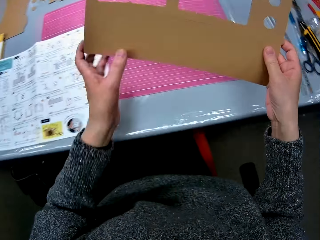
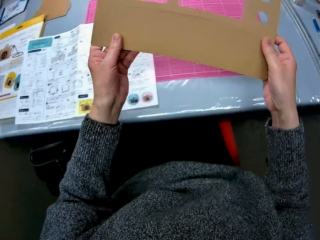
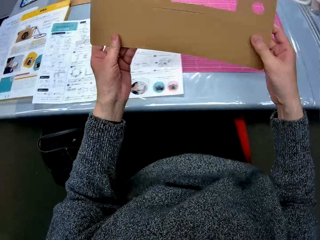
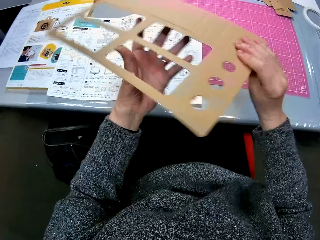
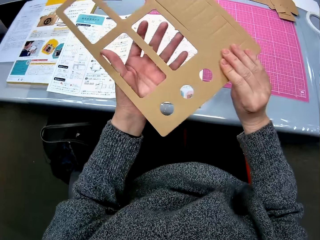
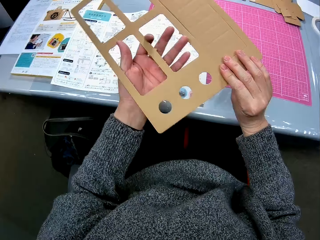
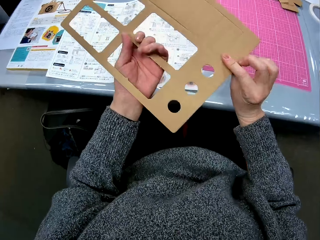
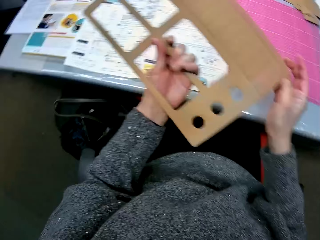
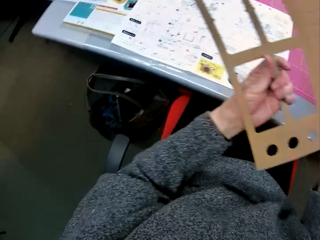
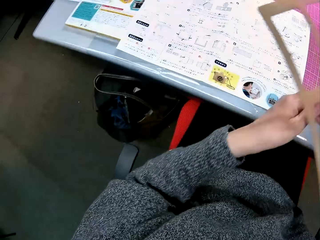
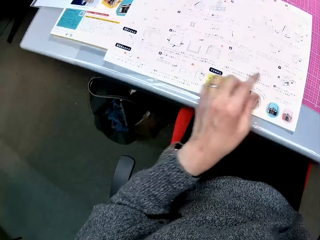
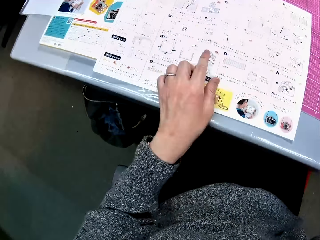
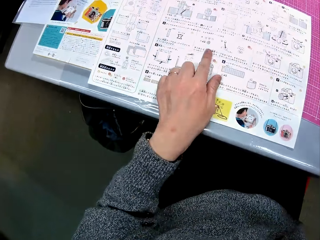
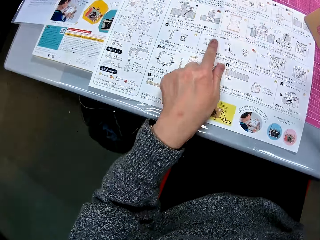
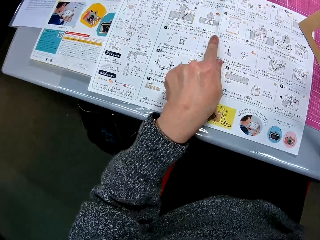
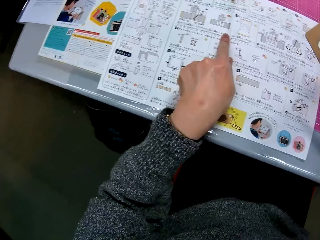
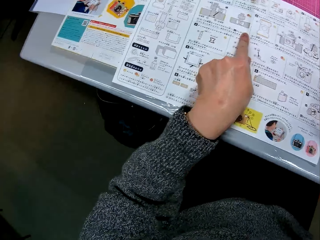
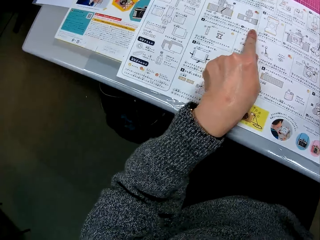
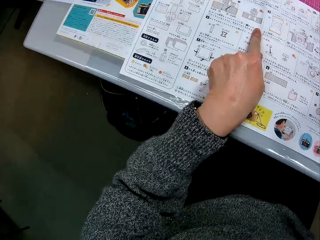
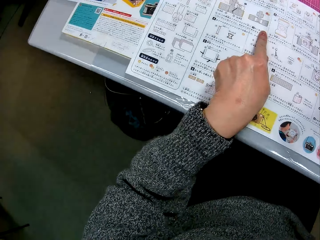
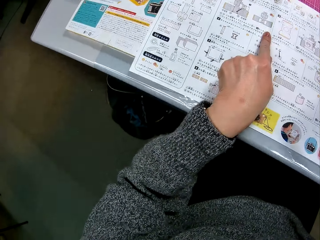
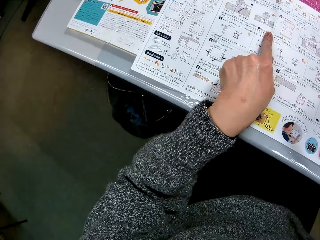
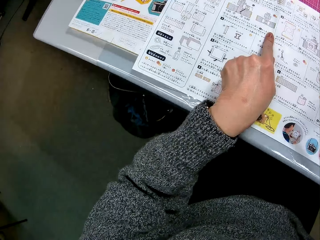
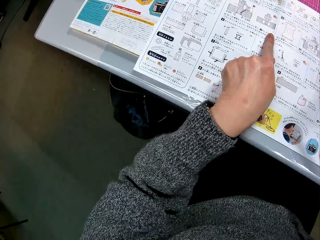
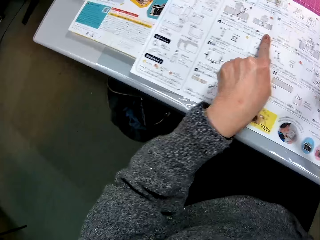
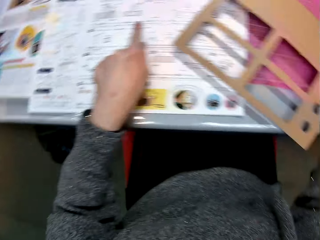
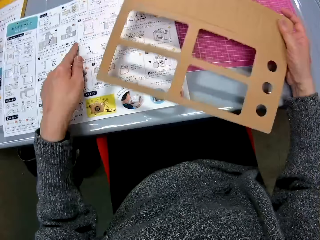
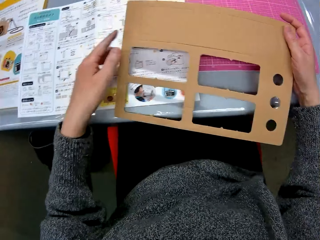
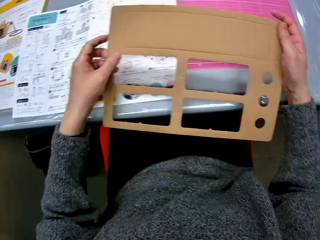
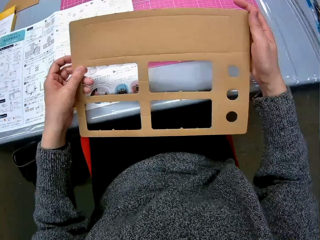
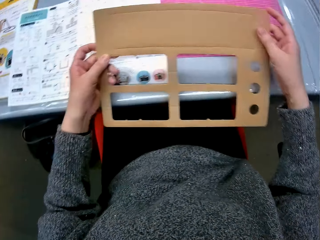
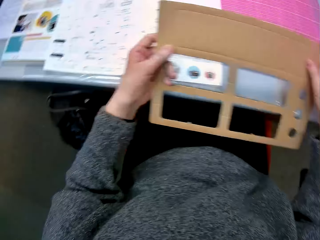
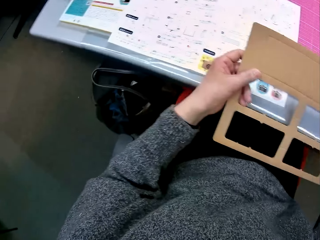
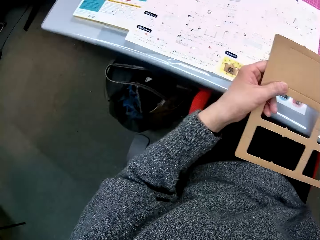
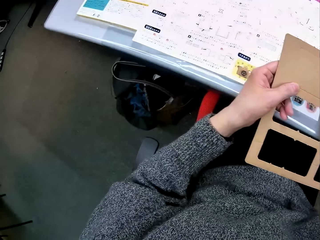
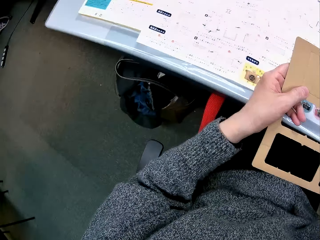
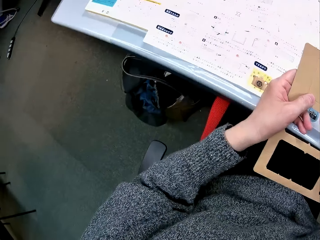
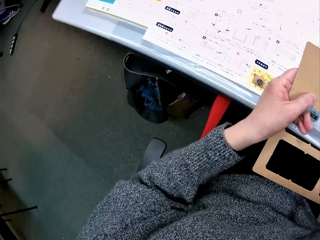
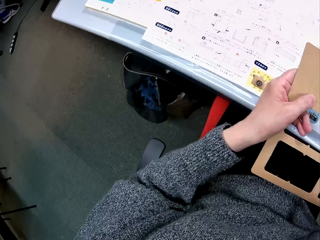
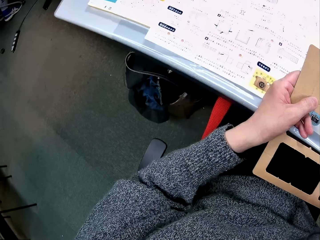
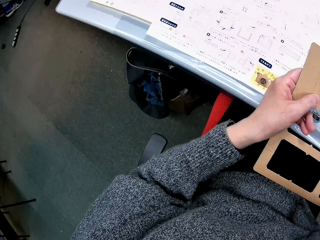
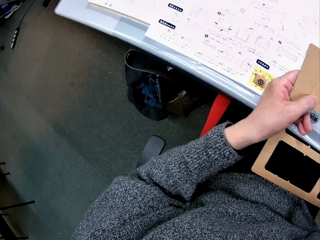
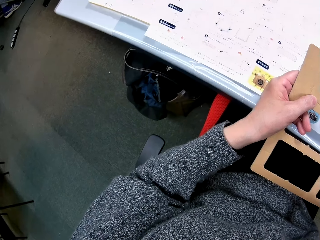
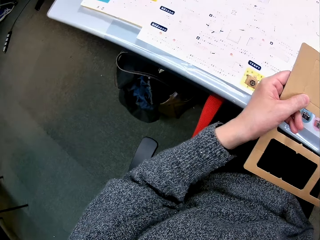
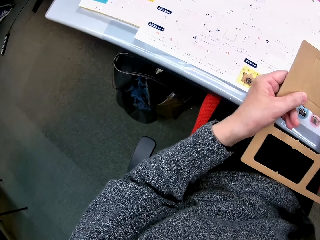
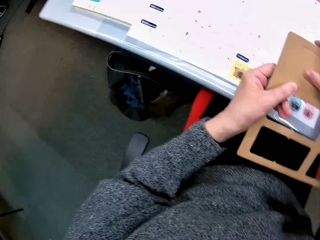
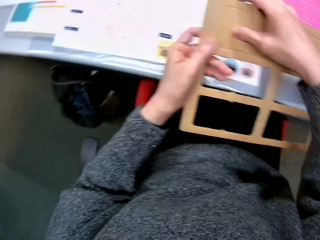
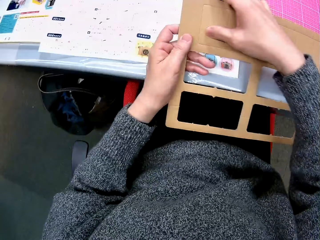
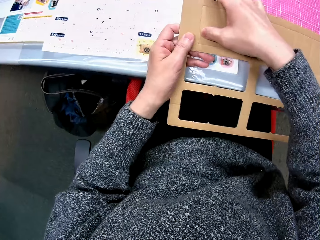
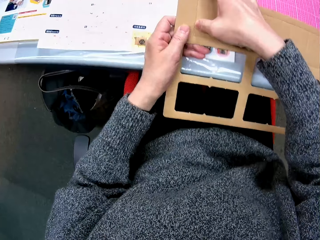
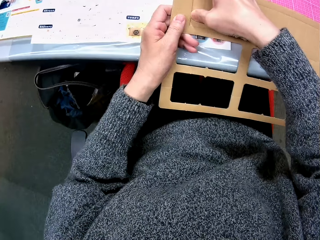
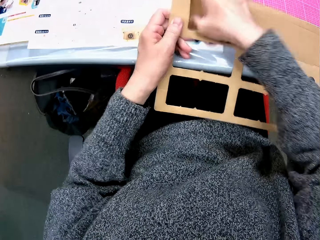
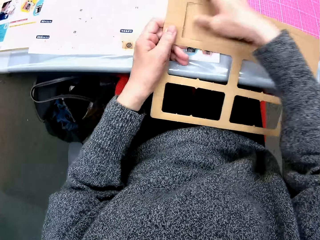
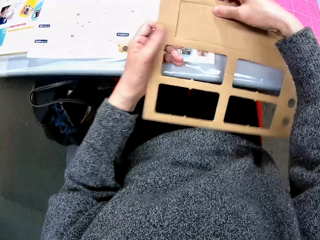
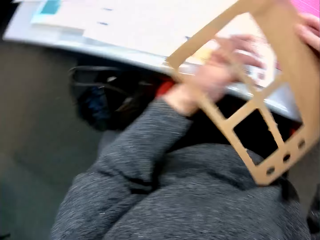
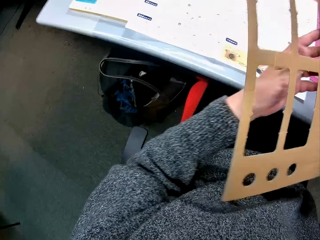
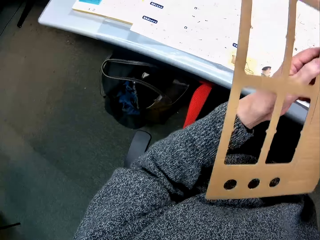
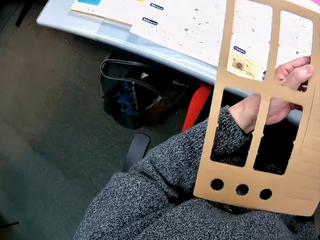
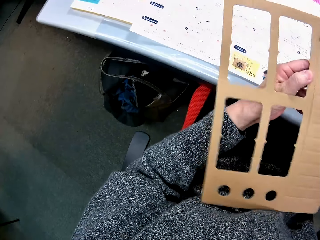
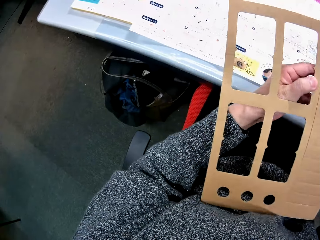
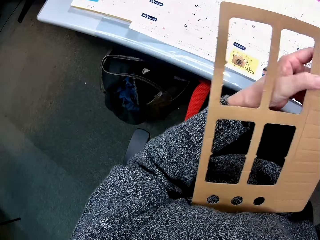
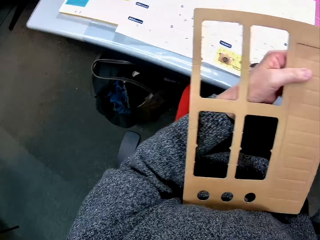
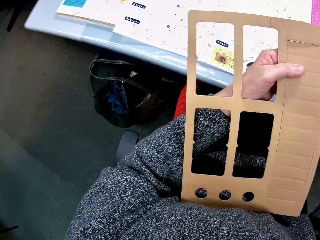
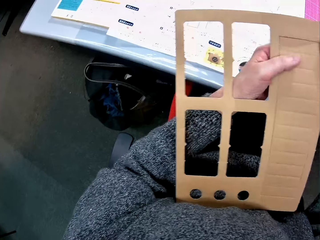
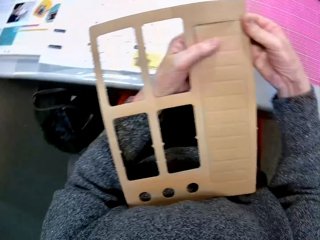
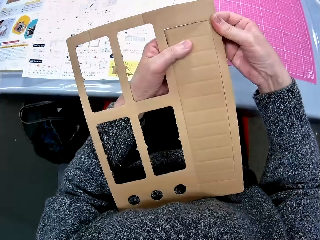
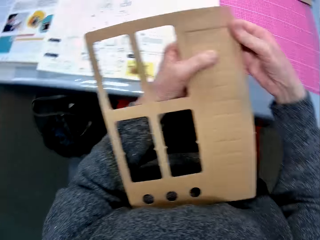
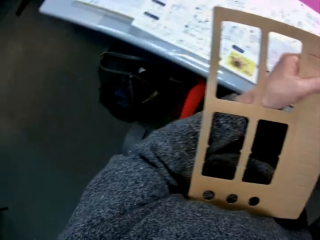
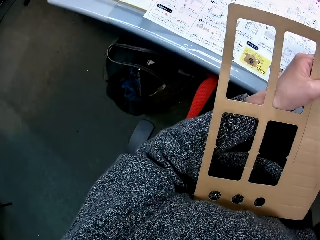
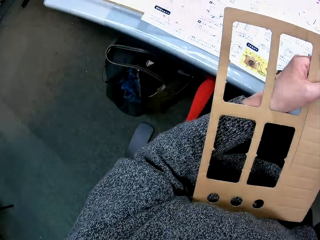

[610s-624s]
The camera wearer picks up another cardboard from the table. She adjusts the cardboard with her hands. She goes through the manual on the table. She looks at the cardboard in her hands. She goes through the manual on the table. She cuts out a piece of cardboard from the cardboard in her hands. She adjusts the cardboard.

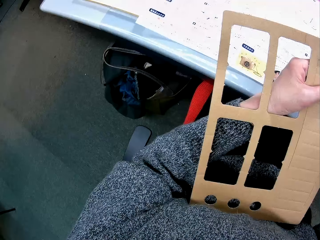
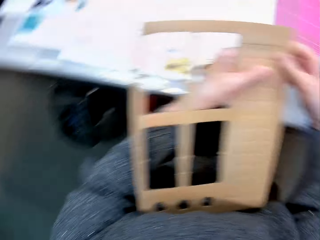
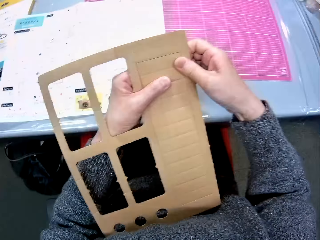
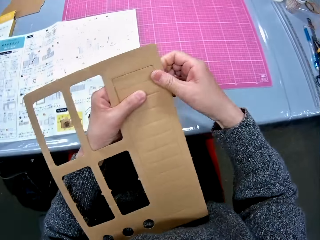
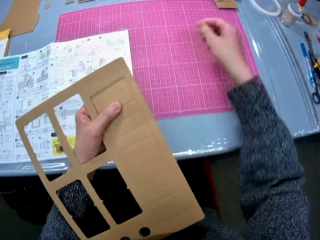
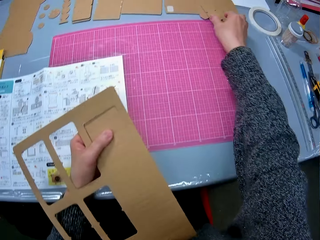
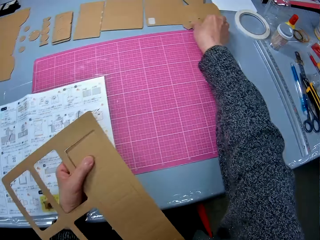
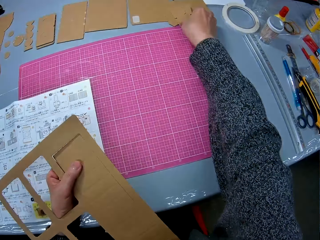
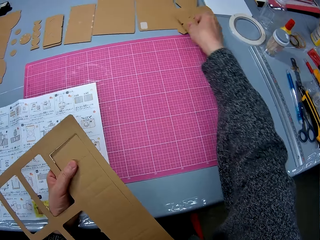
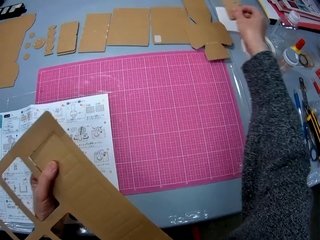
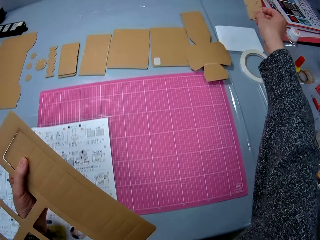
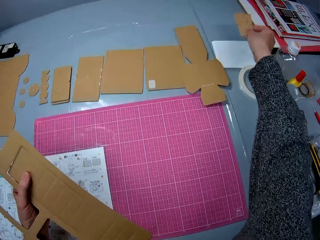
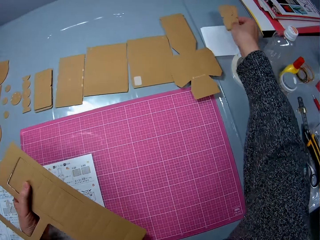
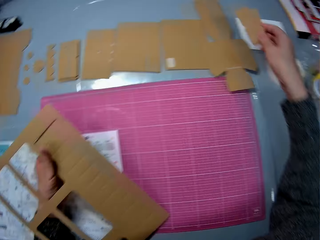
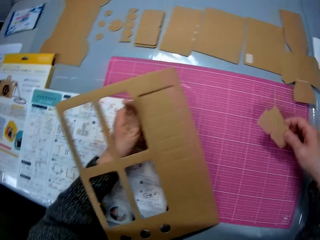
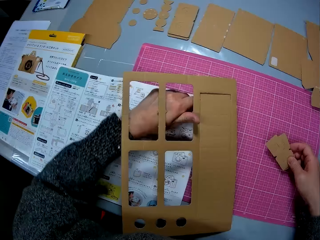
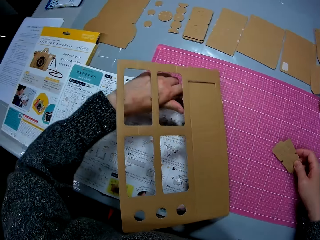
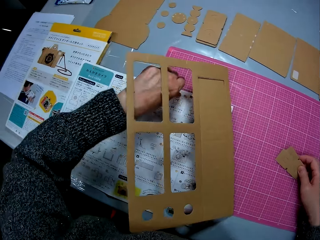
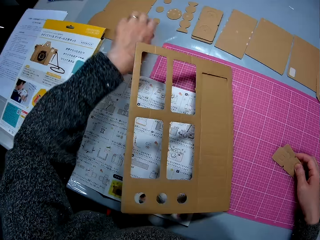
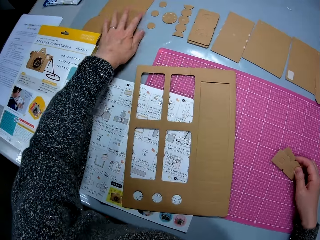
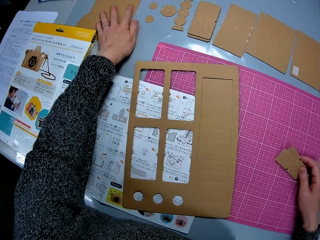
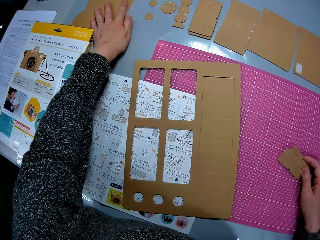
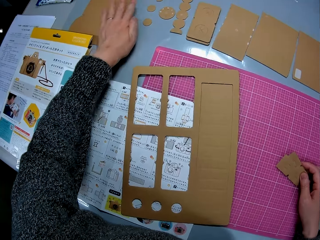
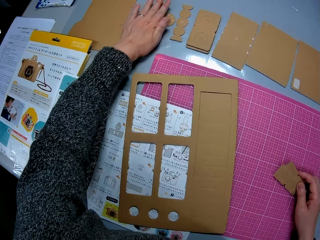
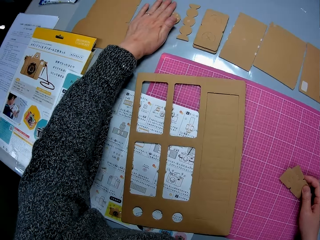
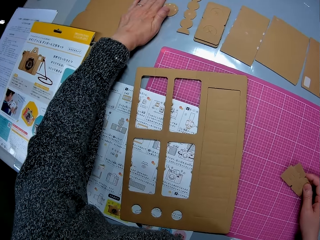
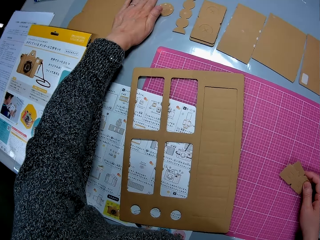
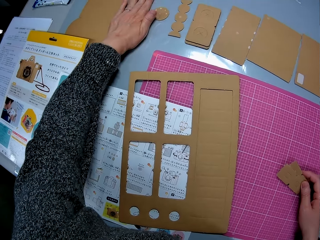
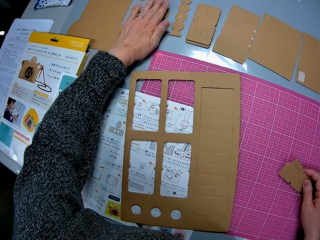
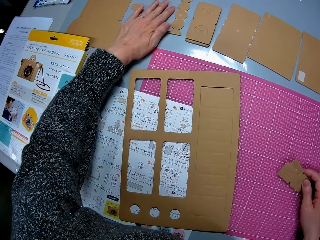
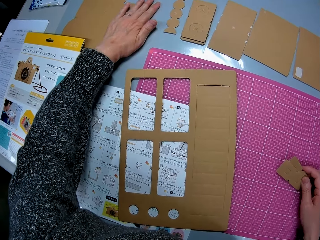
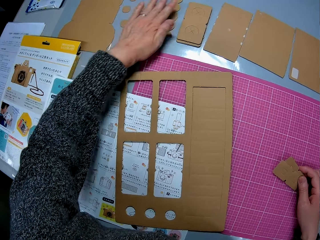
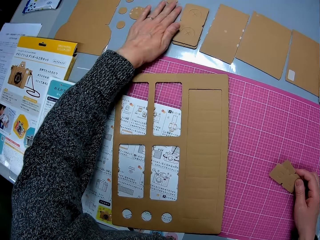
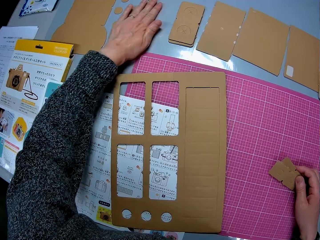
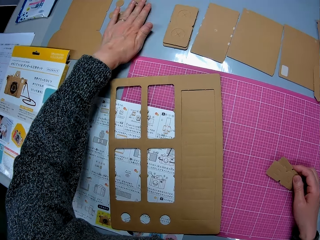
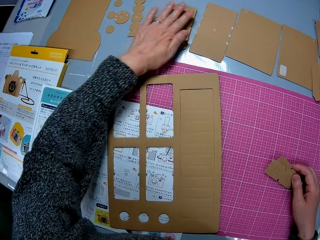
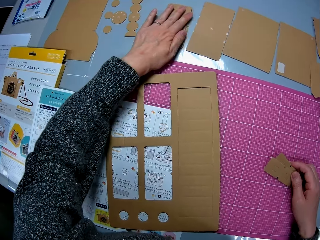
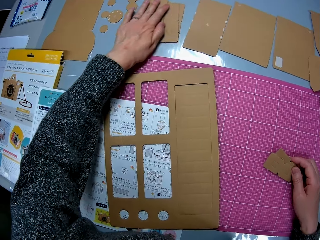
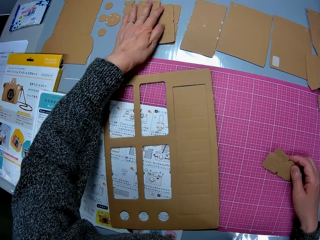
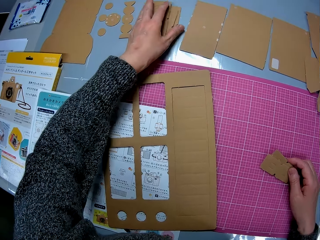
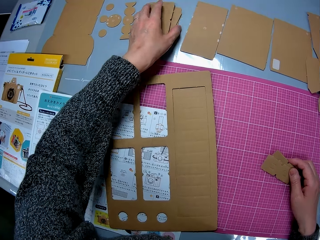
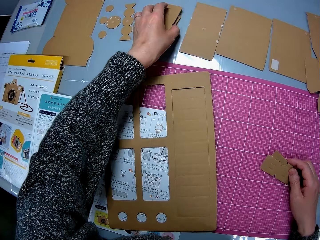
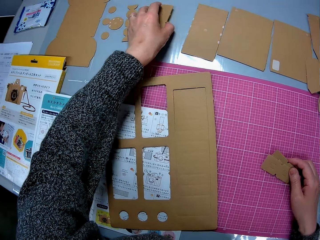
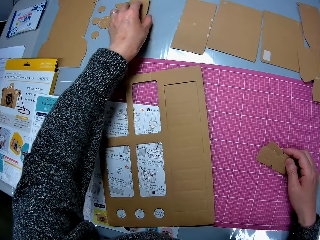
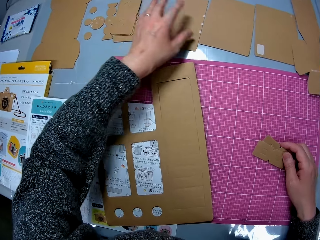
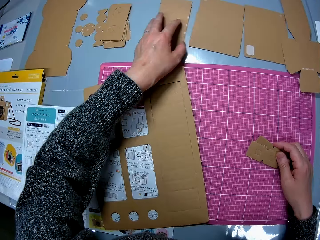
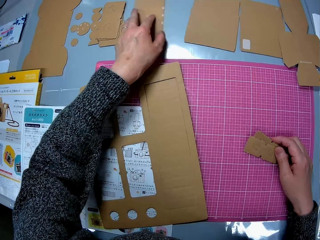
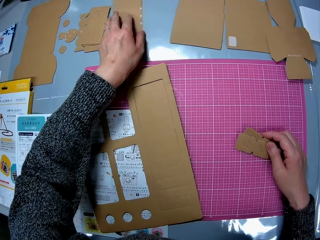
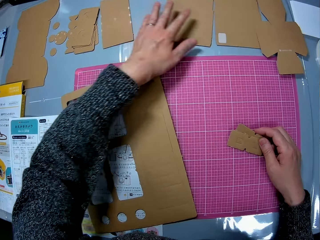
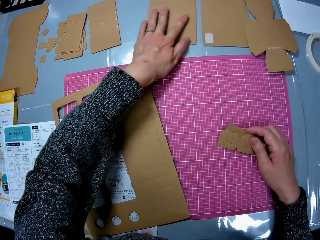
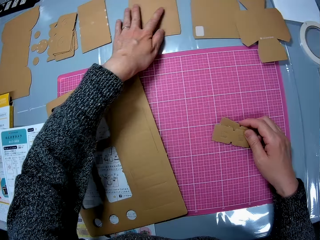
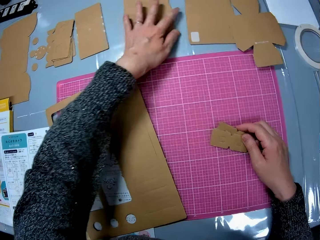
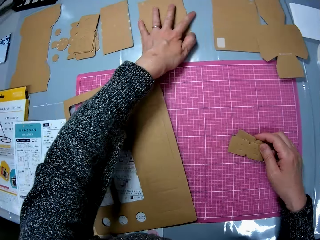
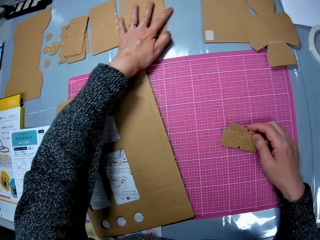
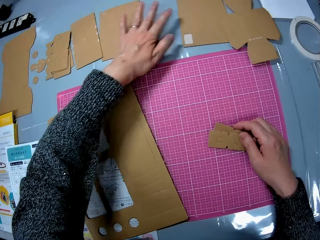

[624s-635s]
The camera wearer picks up a piece of cardboard from the table with her right hand. She puts the piece of cardboard down. She moves a piece of the cardboard. She moves some pieces of cardboard on the table with her left hand.
